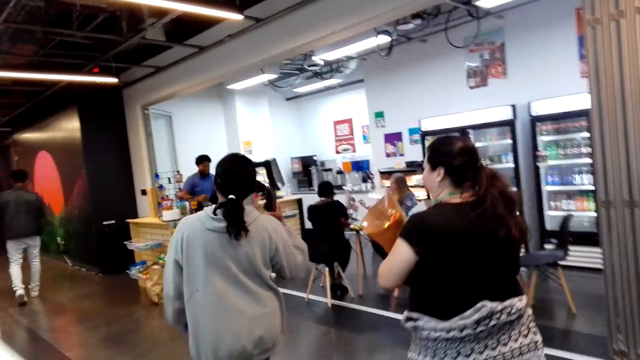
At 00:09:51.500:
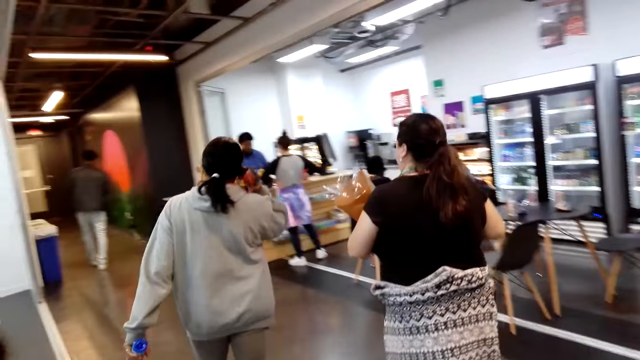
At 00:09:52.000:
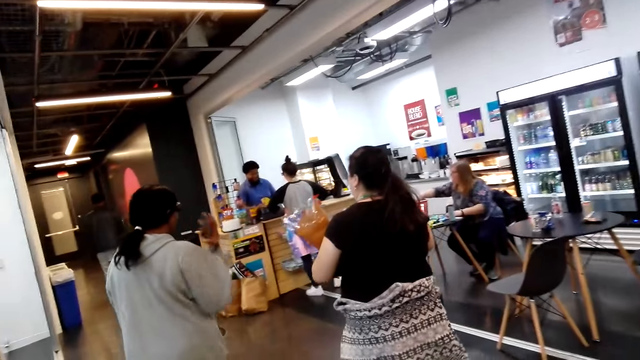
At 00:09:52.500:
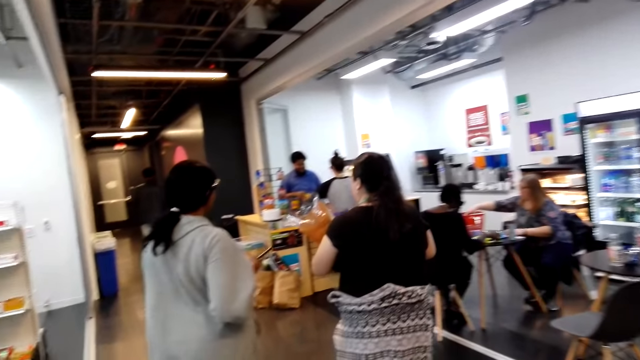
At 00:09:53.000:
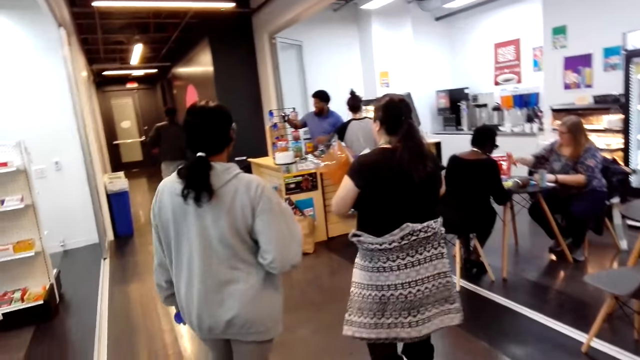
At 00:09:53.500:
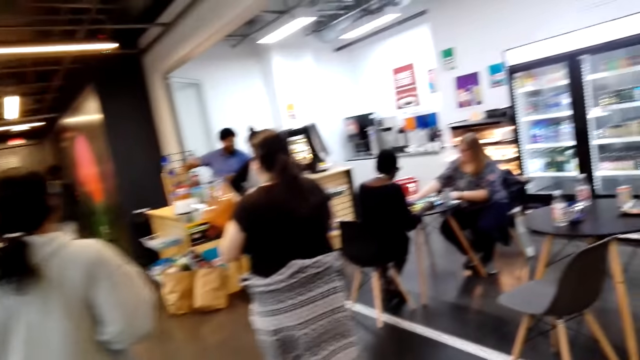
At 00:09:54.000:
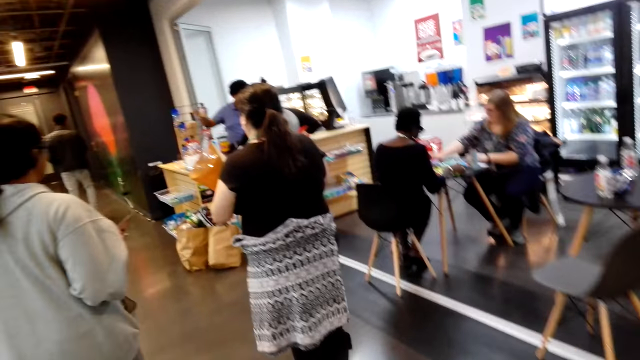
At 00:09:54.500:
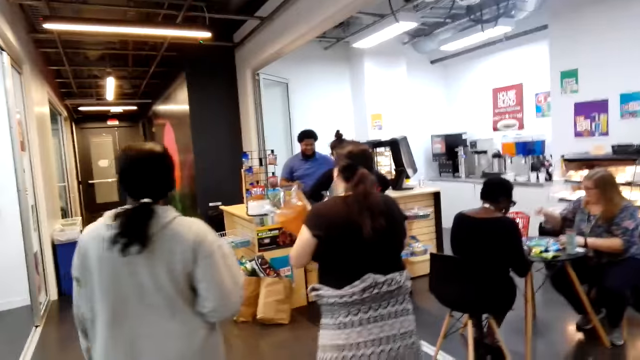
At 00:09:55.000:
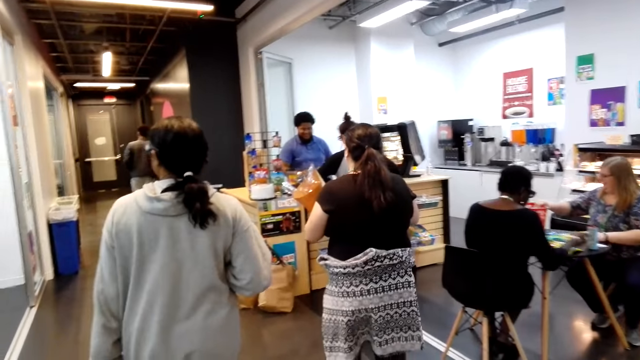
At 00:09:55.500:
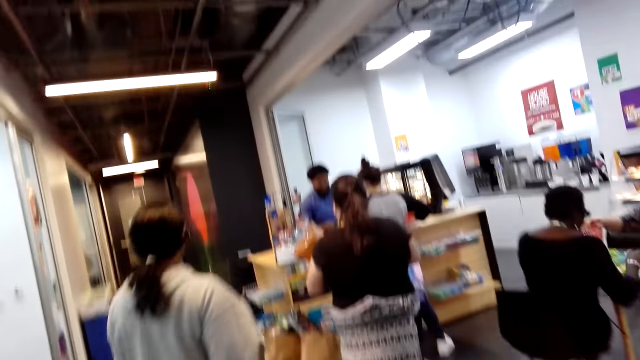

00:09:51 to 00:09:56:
The camera wearer walks around.

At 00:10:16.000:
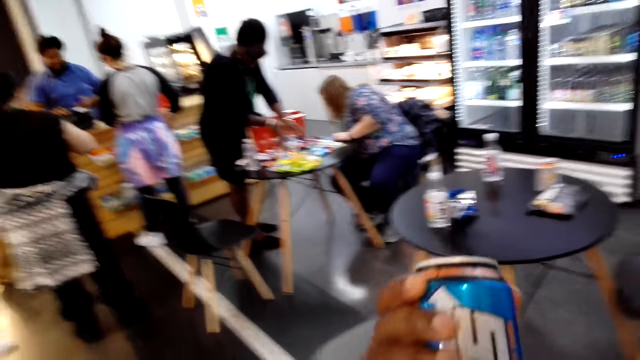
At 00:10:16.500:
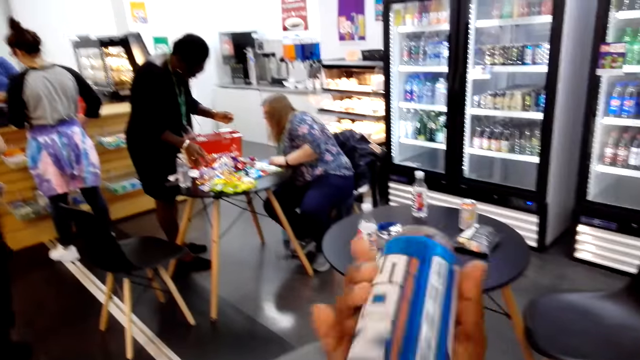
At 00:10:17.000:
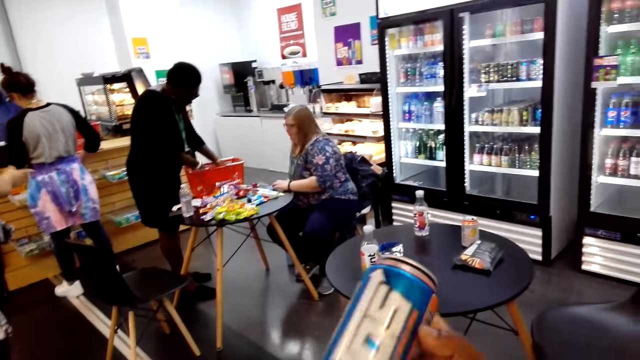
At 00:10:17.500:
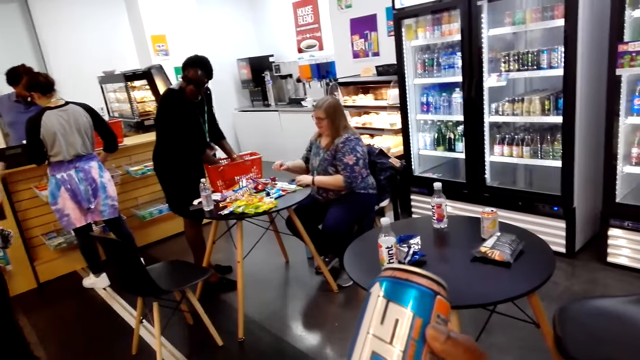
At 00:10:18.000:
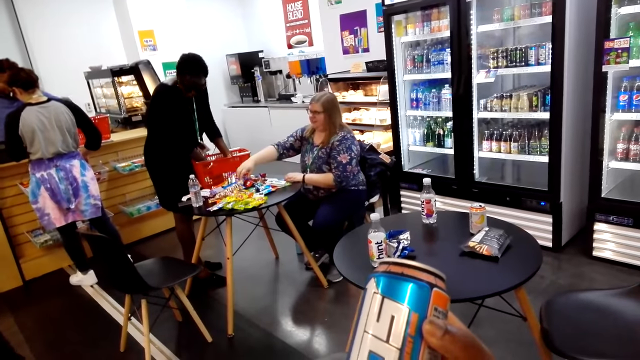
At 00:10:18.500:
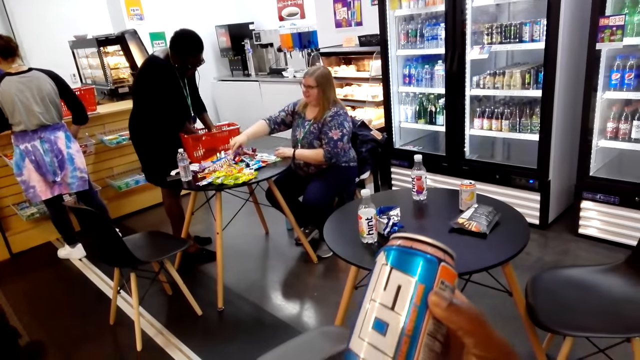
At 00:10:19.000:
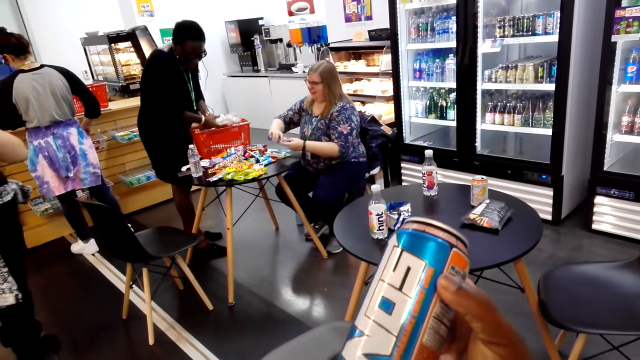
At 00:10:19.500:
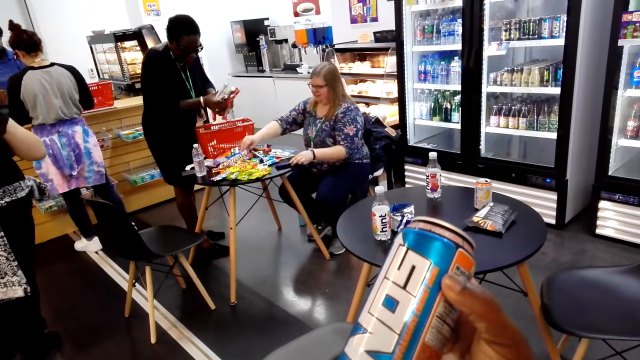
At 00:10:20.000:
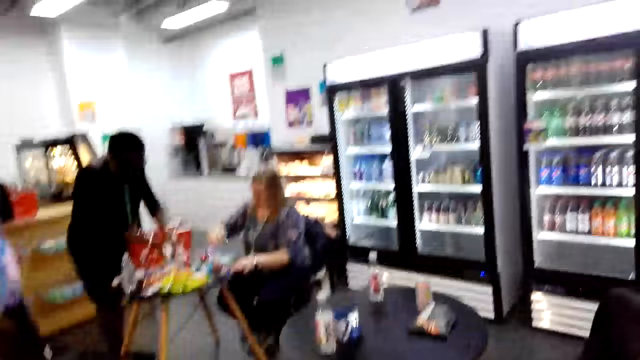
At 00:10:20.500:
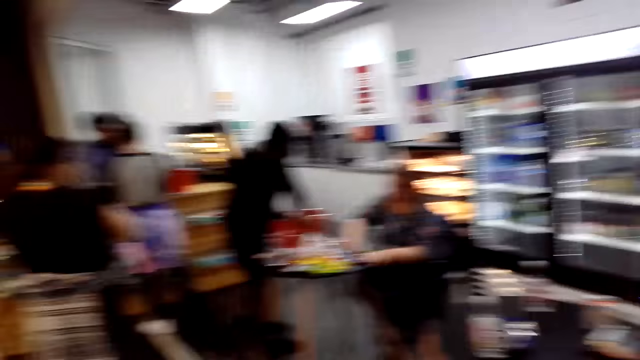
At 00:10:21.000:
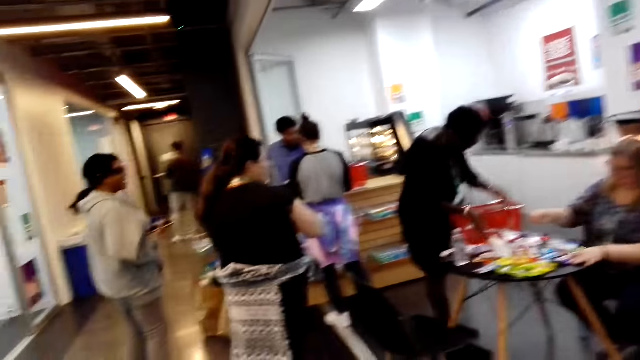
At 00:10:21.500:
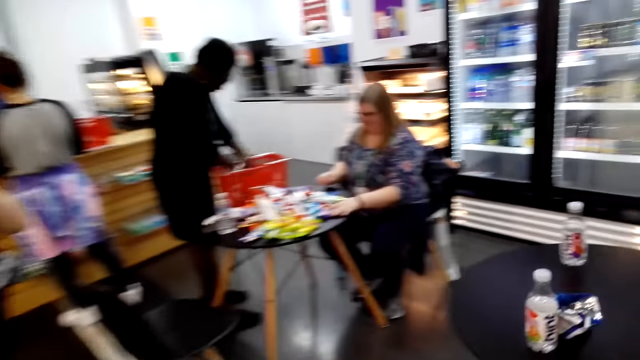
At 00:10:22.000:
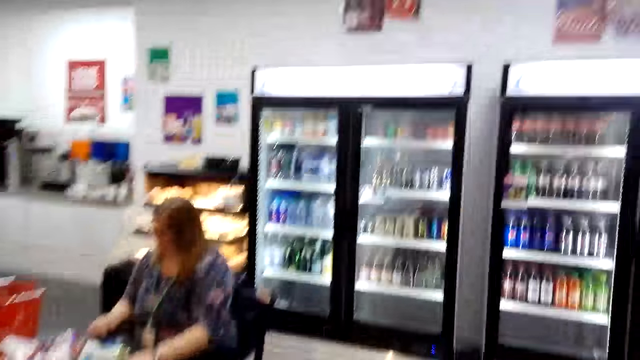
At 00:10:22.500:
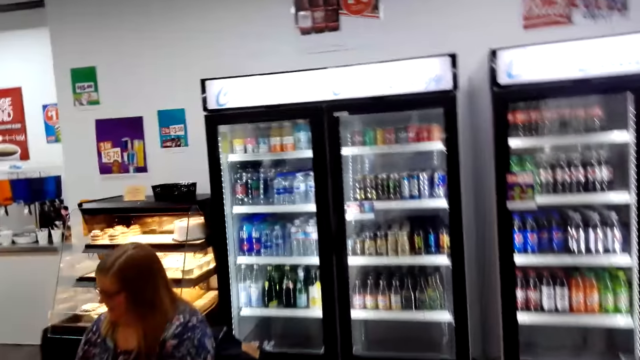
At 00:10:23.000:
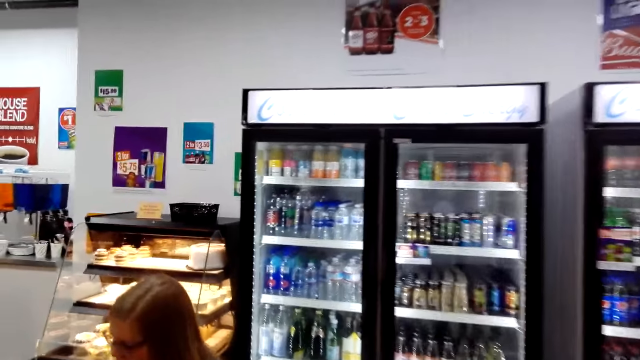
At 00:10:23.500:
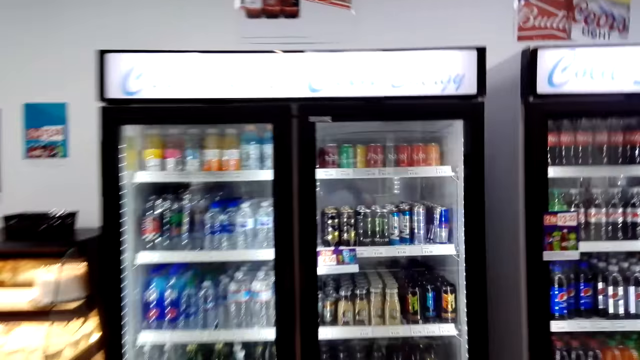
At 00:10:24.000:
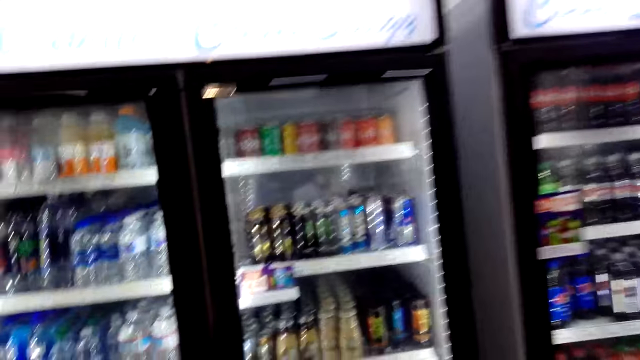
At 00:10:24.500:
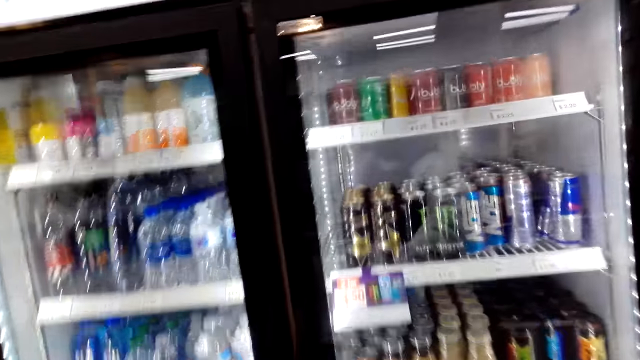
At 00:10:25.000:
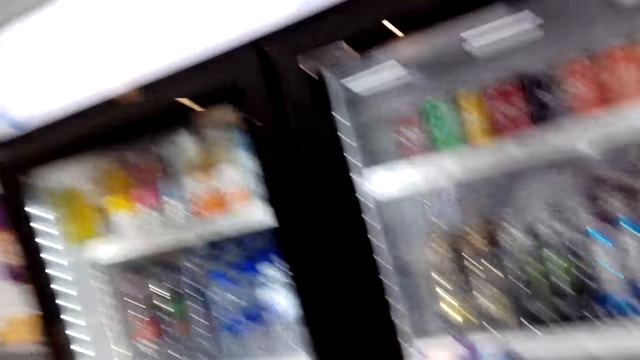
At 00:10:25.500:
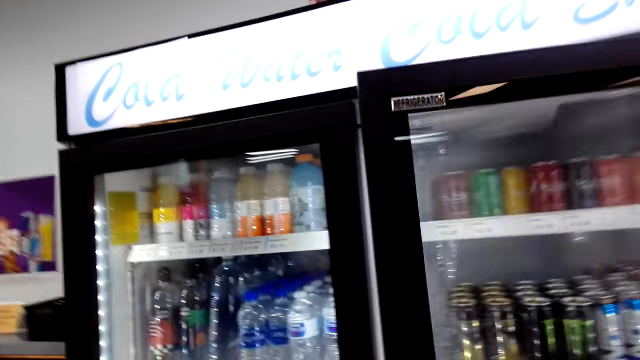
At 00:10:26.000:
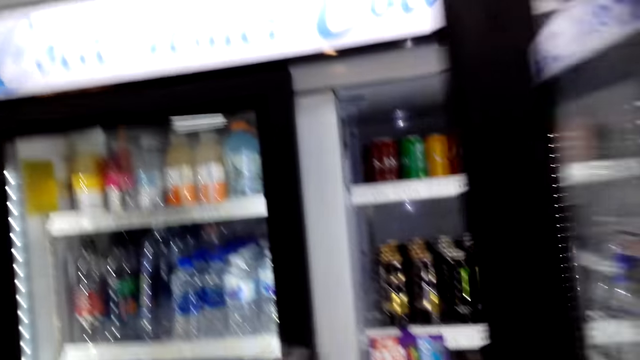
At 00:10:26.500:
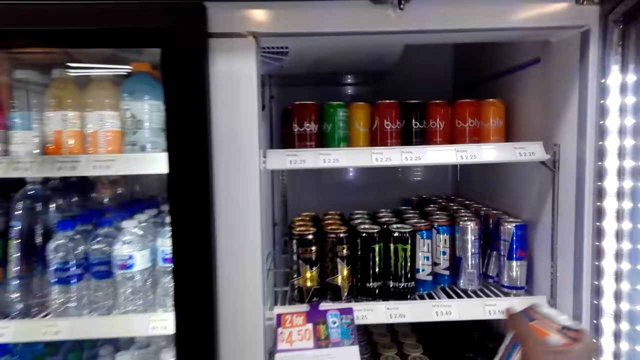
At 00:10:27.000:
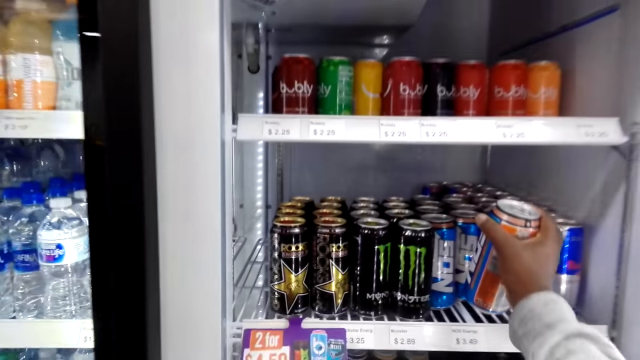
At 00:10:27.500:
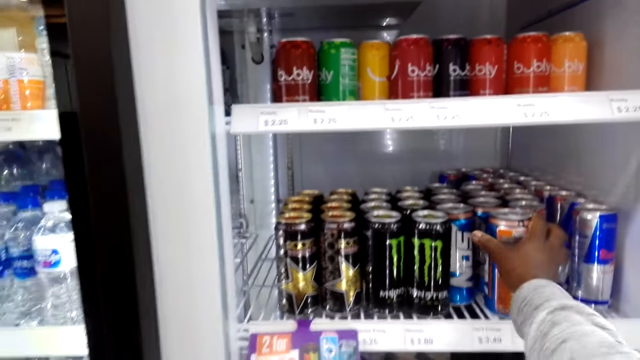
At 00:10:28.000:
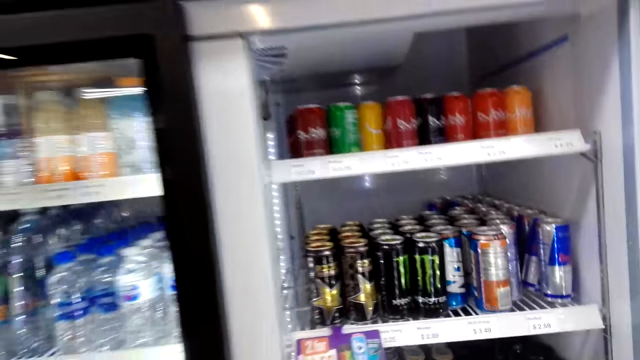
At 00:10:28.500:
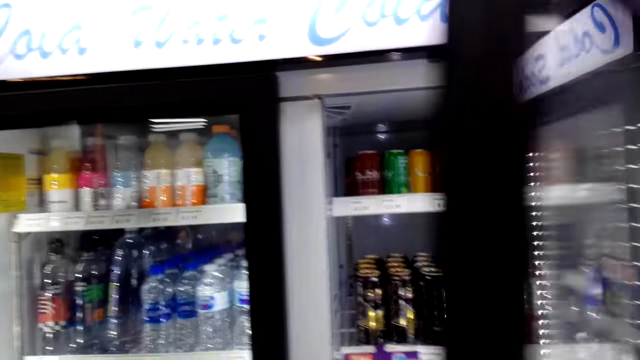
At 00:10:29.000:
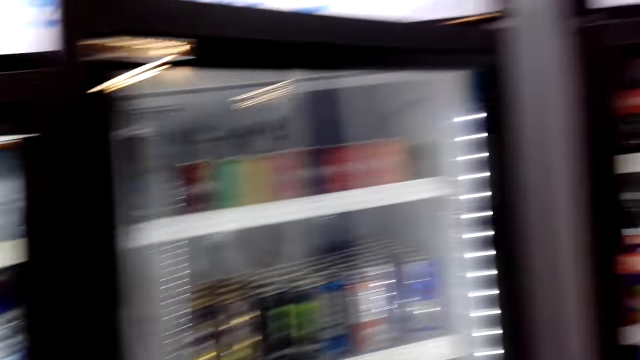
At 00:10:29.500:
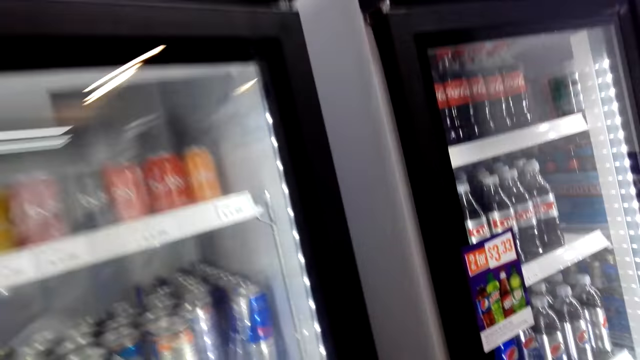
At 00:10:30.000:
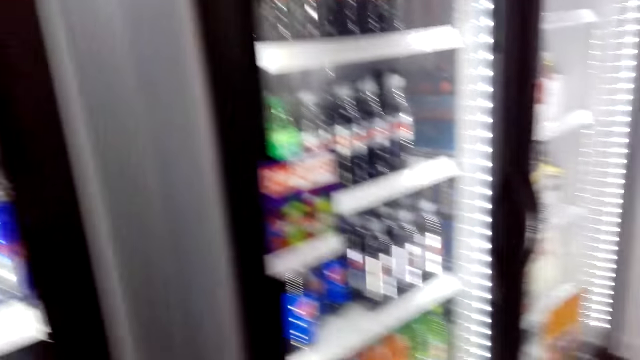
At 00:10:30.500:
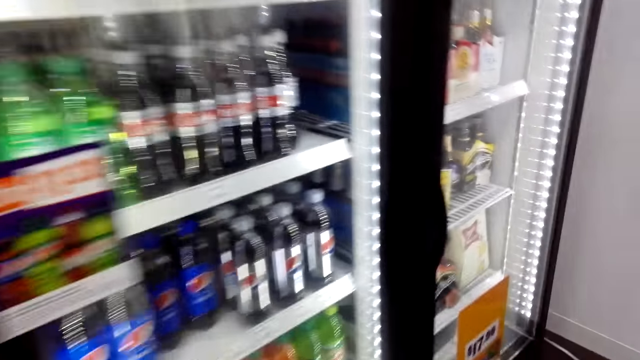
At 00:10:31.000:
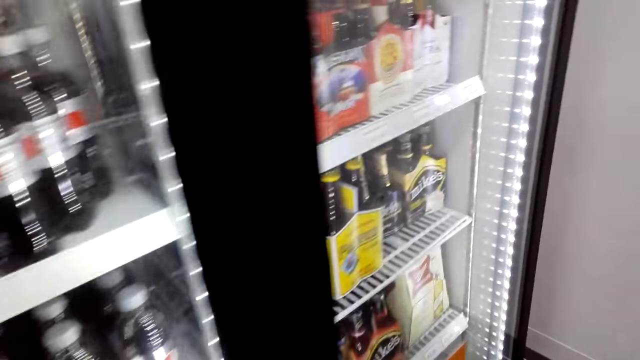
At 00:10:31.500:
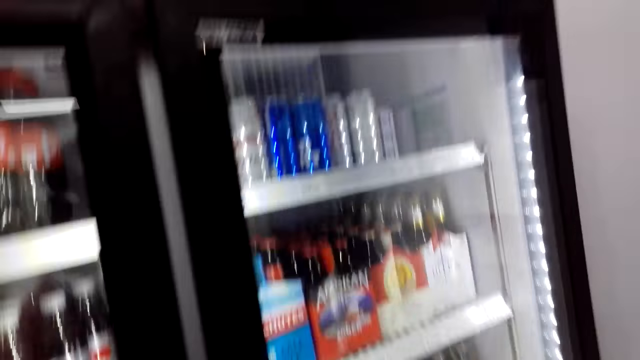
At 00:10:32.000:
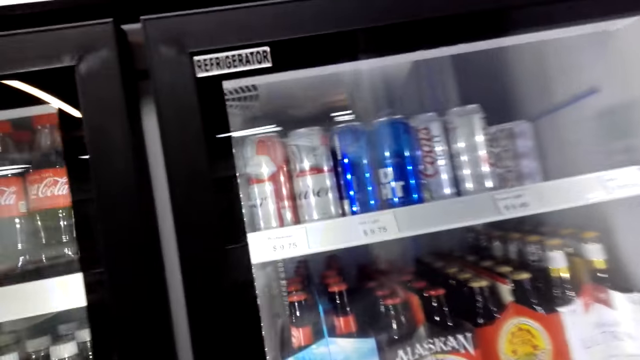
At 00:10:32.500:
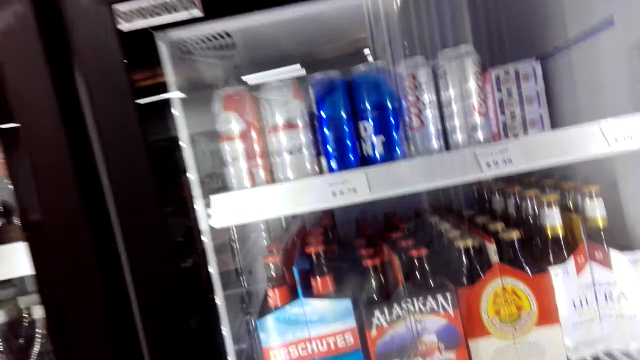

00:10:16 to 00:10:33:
The camera wearer checks the drink. They walk in the supermarket. They open the fridge. They put the drink in the fridge. They close the fridge. They walk in the supermarket.
